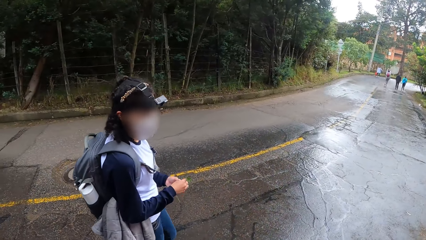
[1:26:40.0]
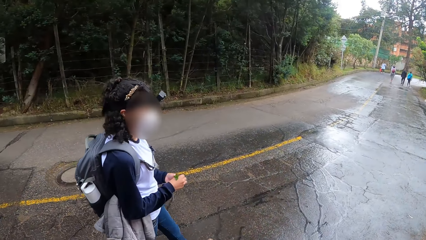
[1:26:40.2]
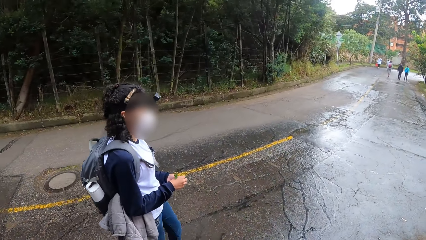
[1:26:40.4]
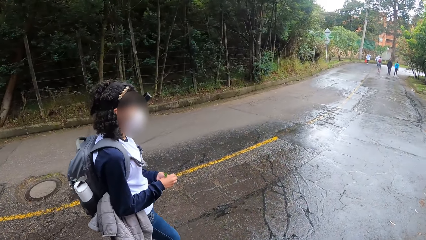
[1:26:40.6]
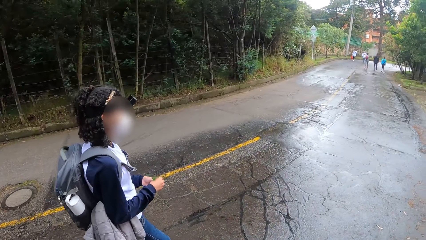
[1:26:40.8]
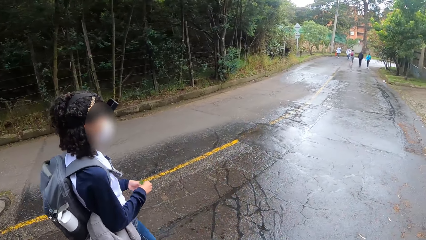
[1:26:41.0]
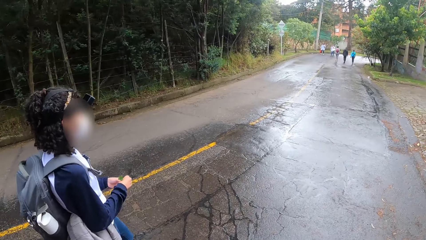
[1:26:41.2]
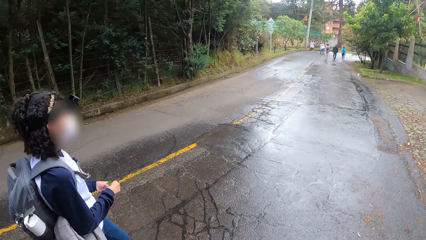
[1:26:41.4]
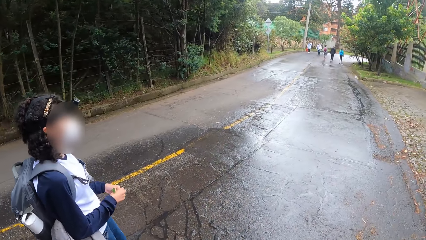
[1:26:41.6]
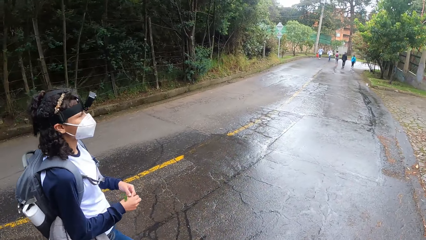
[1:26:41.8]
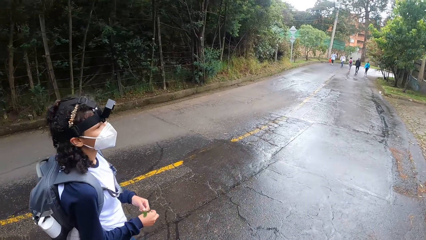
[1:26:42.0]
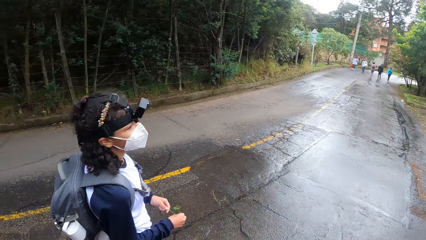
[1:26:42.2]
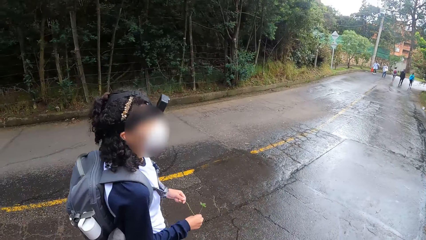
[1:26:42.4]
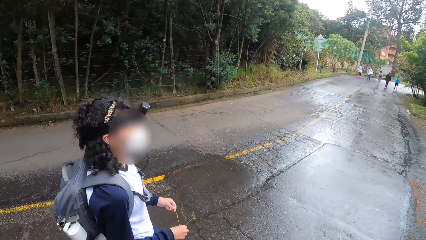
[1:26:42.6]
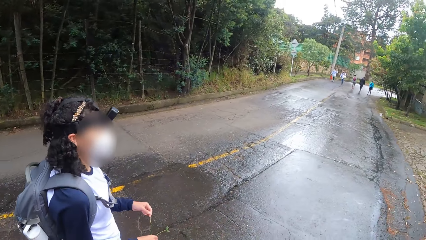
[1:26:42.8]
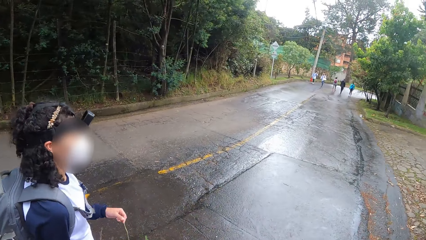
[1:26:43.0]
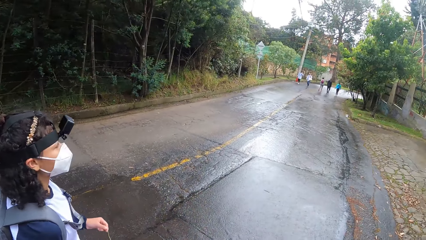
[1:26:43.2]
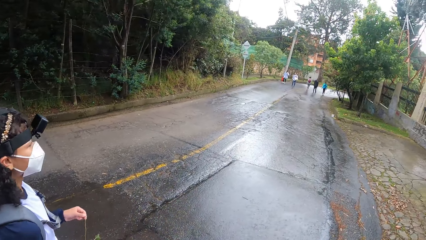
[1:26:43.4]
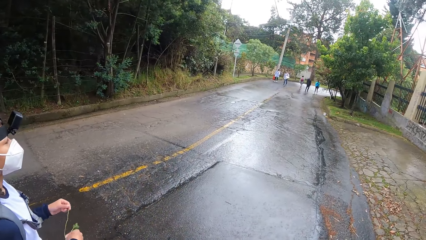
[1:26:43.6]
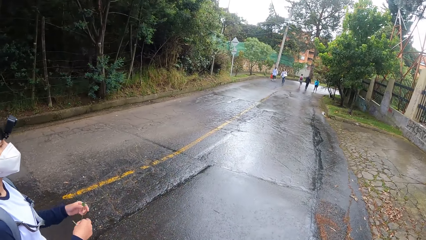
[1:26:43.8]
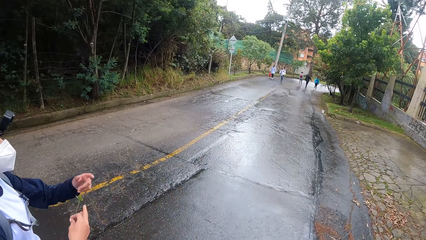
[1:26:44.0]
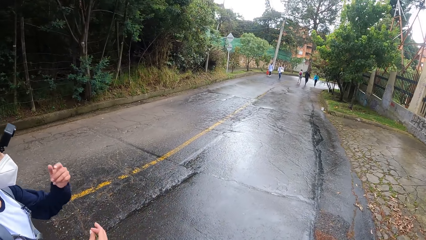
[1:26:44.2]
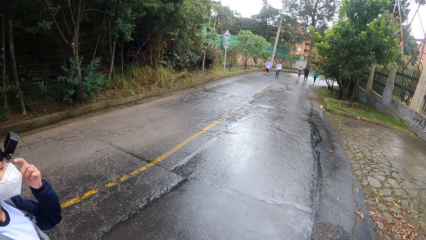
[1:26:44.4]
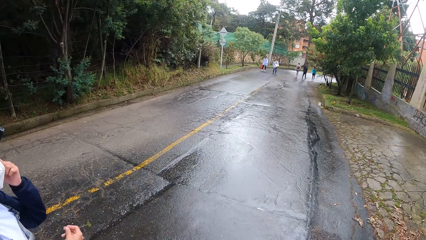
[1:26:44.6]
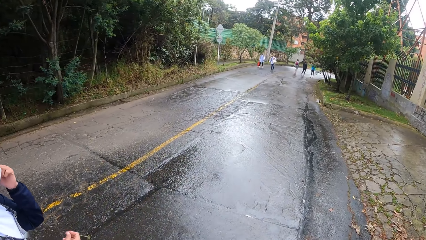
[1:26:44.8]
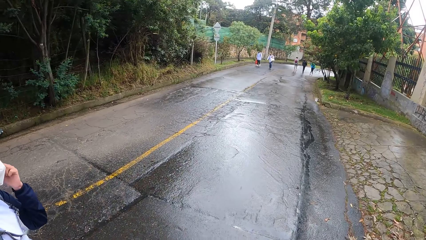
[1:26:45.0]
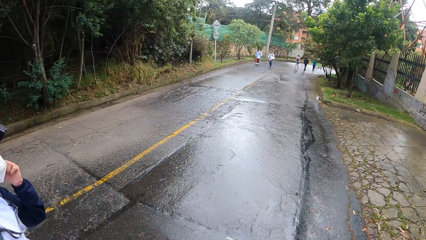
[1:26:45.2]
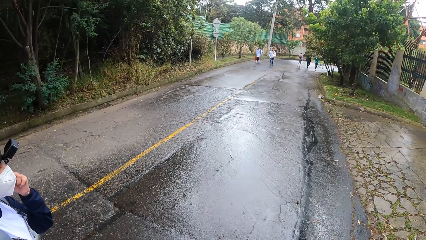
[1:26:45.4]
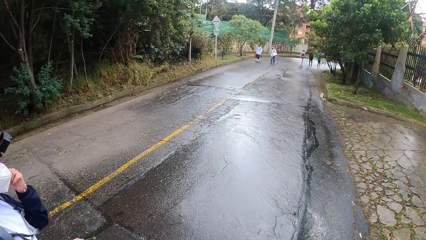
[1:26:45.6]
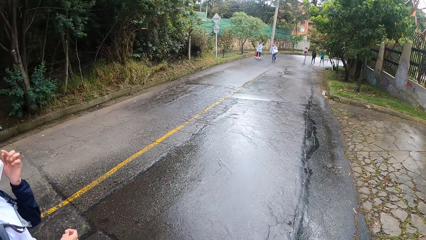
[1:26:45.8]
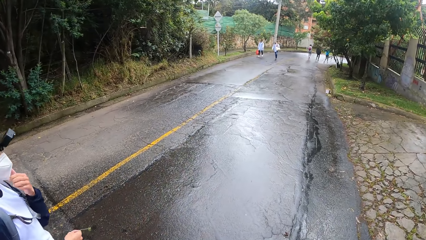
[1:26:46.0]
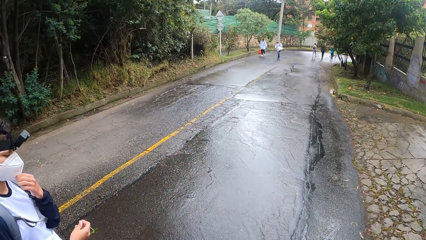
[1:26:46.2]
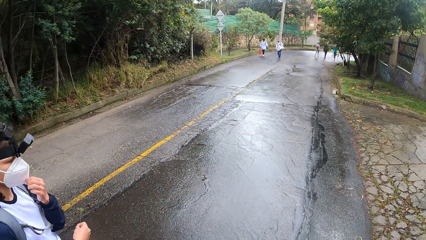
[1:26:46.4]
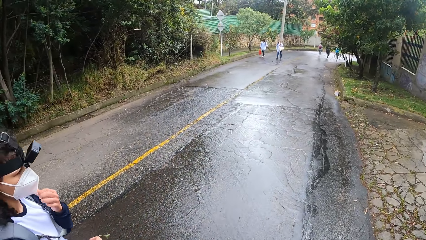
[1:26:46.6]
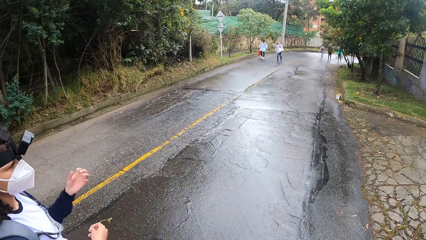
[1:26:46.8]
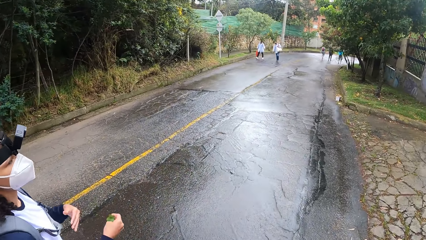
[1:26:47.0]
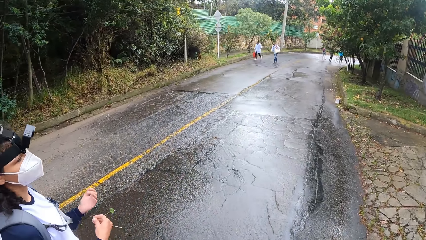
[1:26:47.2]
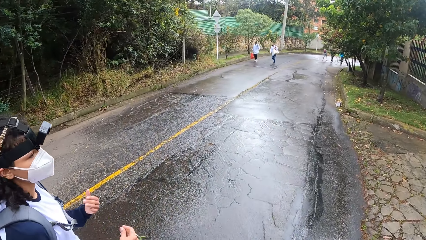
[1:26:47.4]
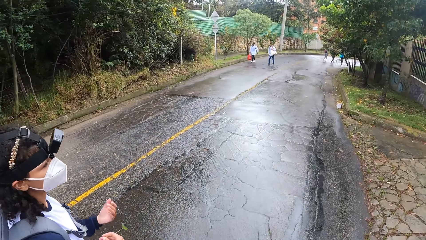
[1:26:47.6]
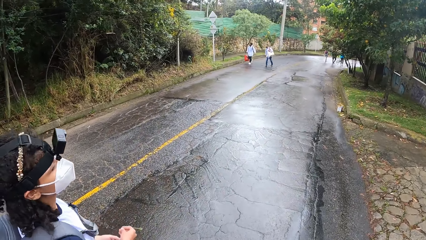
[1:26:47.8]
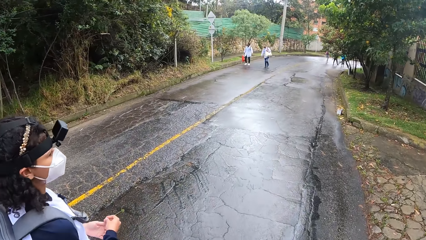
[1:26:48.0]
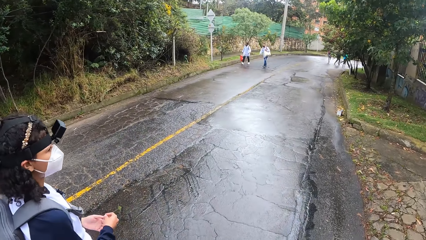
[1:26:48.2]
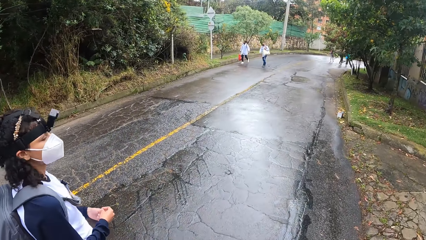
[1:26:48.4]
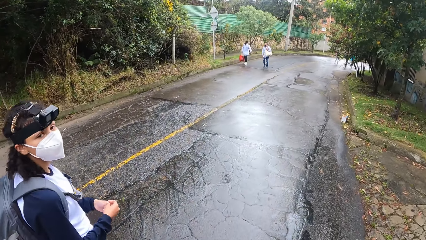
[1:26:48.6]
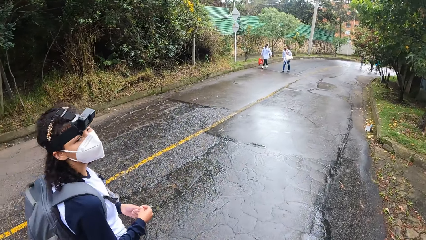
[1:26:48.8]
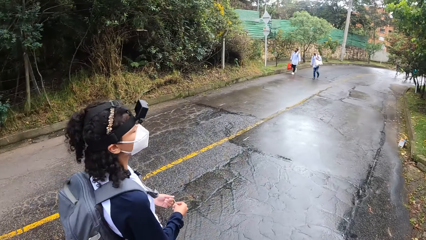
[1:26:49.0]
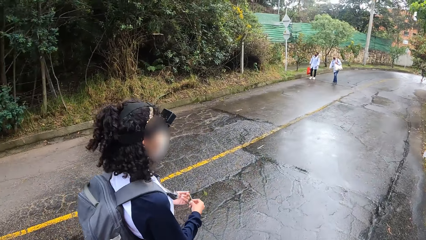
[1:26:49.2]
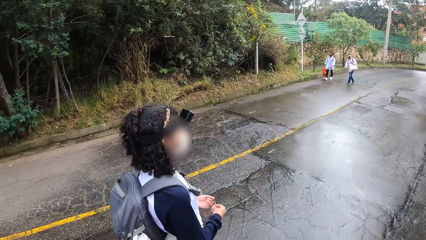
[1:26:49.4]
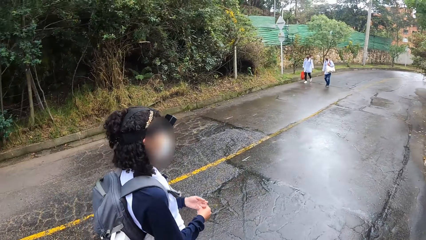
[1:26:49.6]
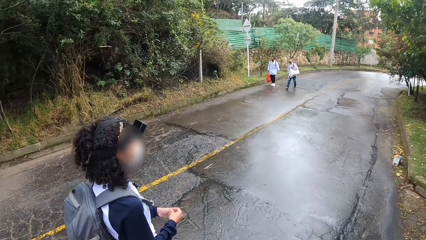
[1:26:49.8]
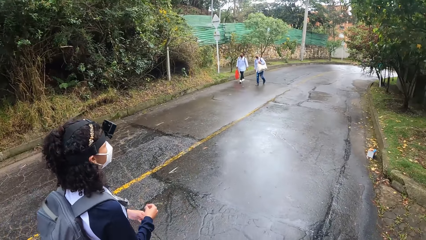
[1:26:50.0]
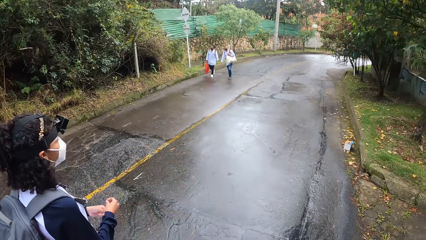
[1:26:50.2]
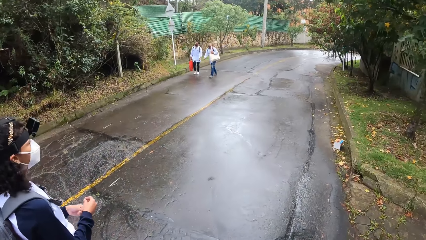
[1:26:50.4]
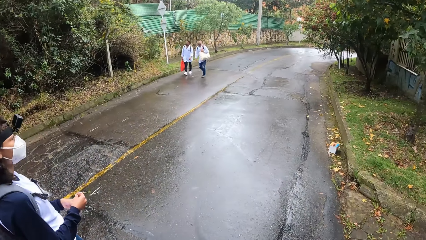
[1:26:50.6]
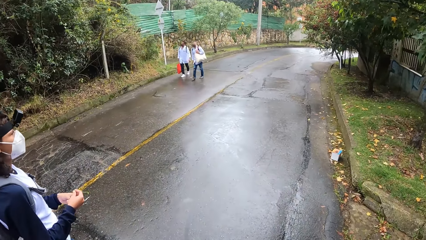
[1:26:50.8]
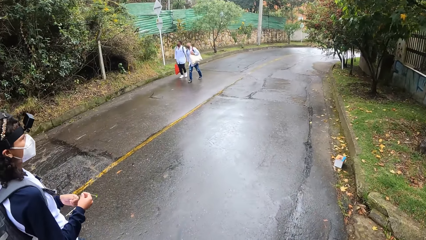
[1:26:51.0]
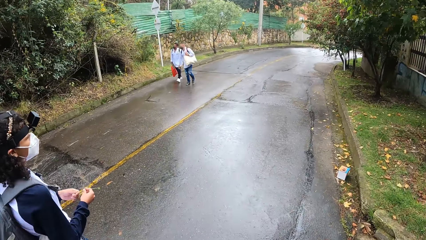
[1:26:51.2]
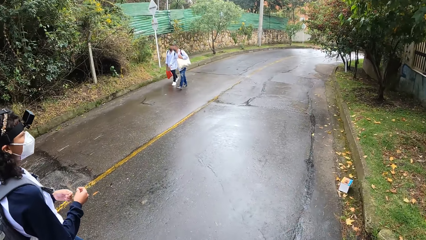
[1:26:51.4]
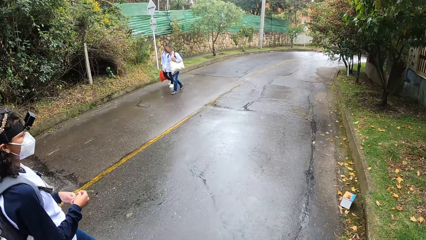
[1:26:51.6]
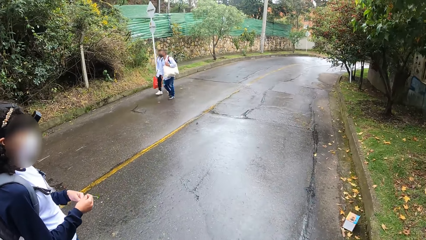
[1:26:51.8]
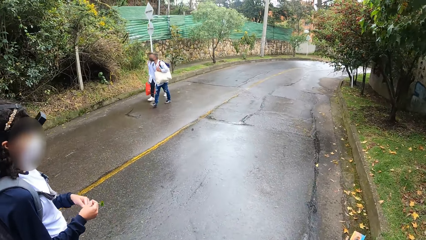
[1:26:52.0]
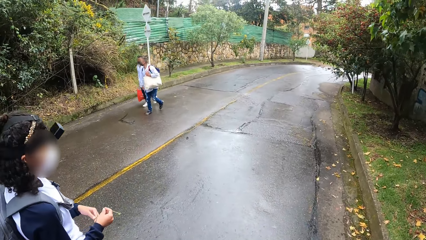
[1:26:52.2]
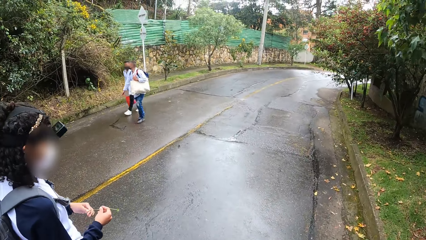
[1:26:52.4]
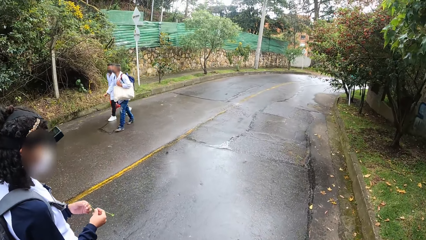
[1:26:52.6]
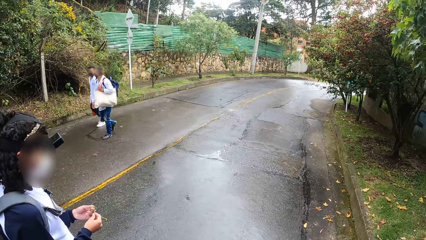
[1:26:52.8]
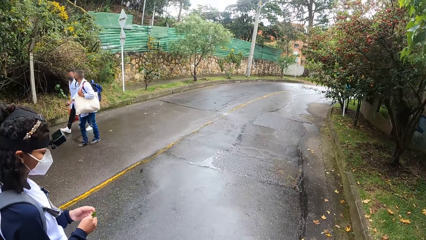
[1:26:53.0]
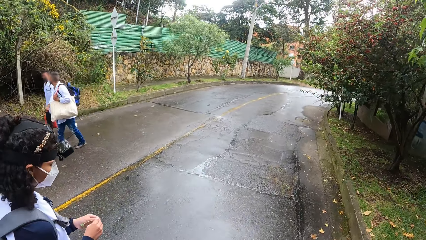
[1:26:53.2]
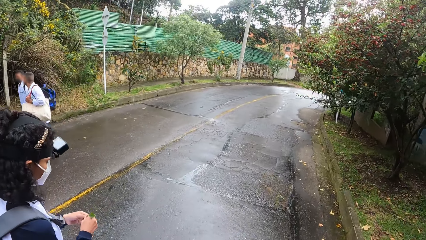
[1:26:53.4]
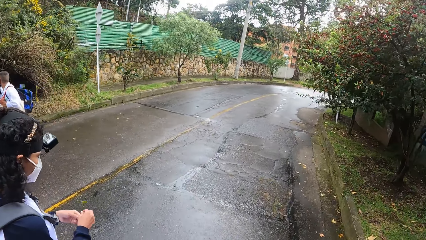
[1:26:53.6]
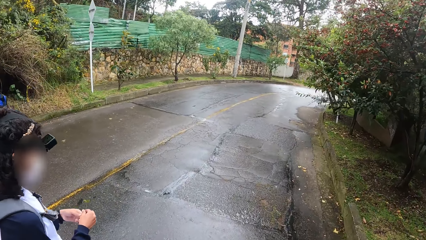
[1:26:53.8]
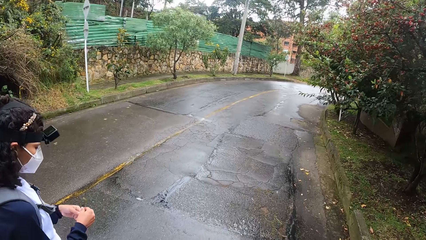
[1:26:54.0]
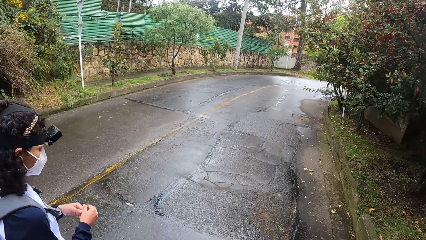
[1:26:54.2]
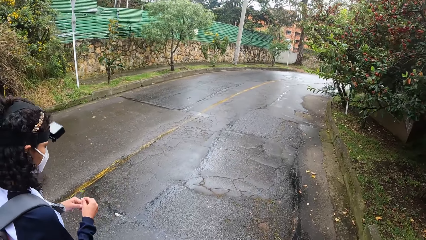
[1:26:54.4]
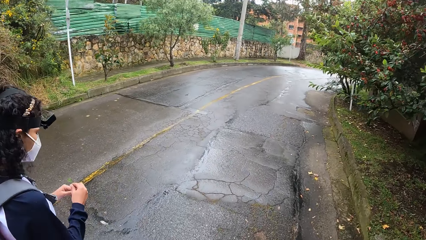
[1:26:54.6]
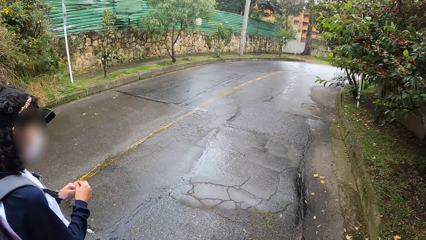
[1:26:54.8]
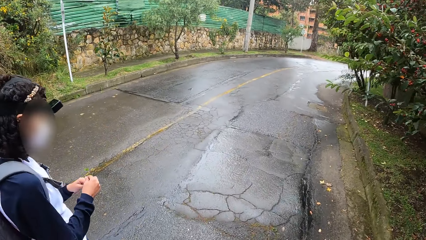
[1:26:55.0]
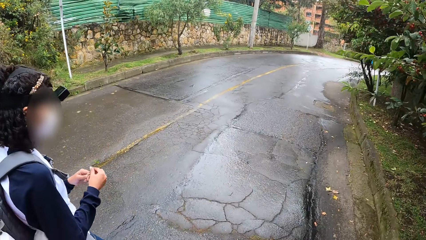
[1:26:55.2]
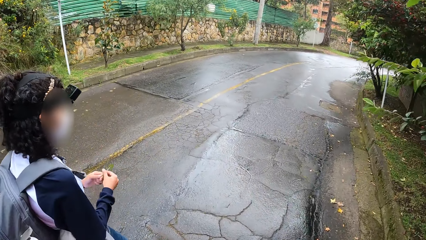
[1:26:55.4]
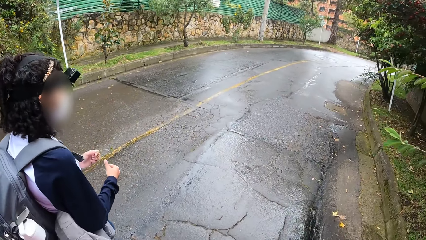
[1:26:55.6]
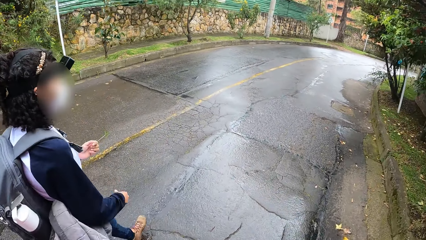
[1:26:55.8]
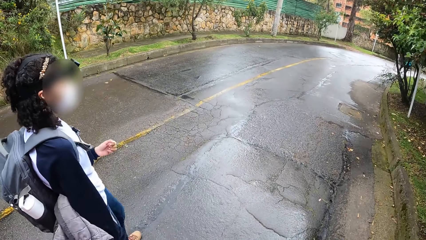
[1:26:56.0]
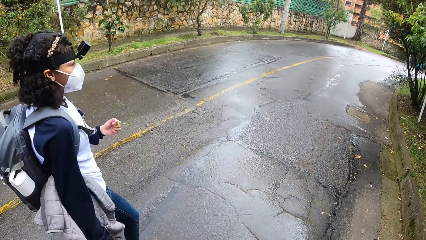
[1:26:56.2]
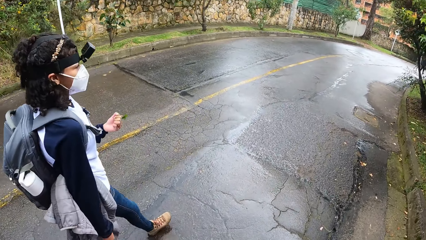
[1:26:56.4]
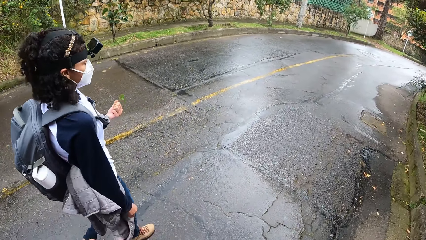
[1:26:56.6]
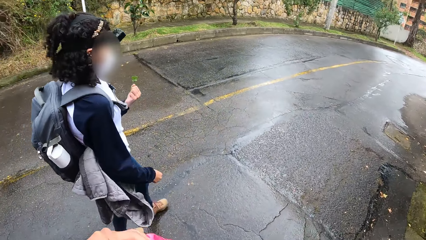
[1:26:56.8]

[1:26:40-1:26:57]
The camera wearer walks on the road. The woman pulls the stick of the leaf with both hands. The woman touches her face mask with her left hand. The woman touches her nose with her left hand. The woman moves the hands. The woman holds the leaf with both hands. The camera wearer walks on the road. A man and another man walk past the camera wearer. The woman holds the leaf with her left hand and drops her right hand on her body.
